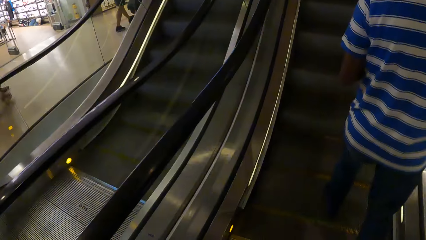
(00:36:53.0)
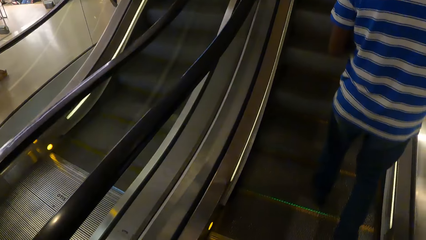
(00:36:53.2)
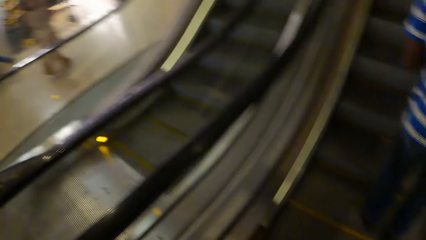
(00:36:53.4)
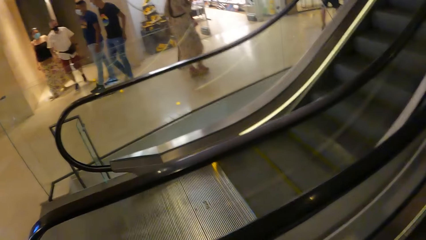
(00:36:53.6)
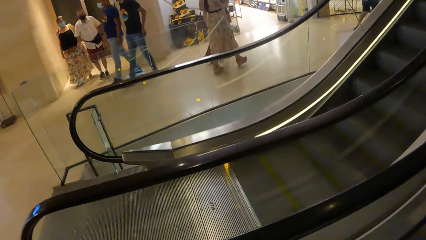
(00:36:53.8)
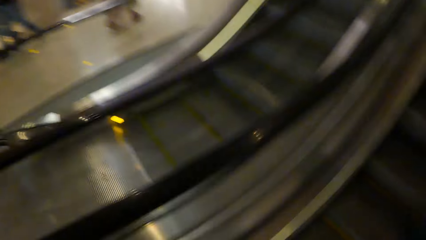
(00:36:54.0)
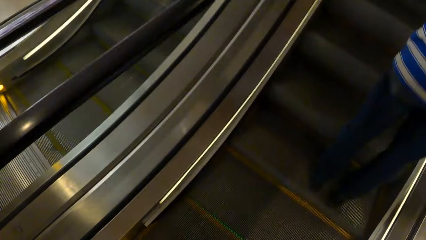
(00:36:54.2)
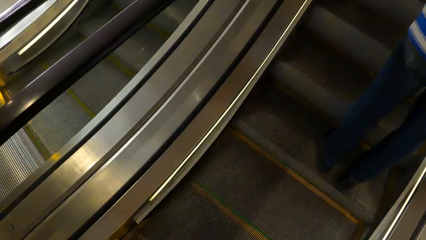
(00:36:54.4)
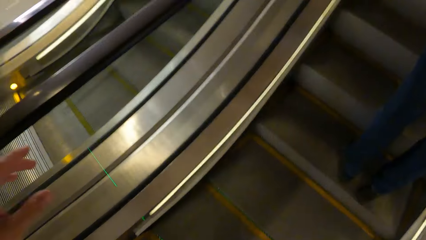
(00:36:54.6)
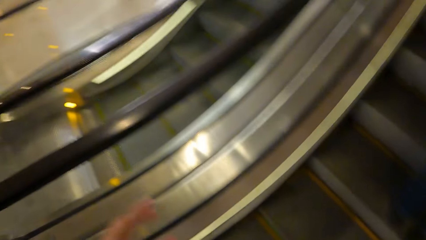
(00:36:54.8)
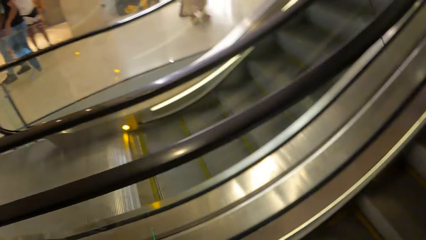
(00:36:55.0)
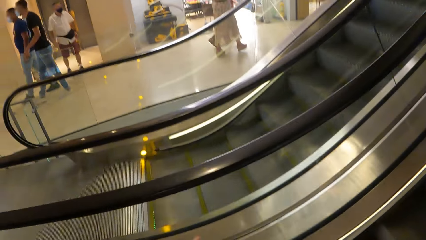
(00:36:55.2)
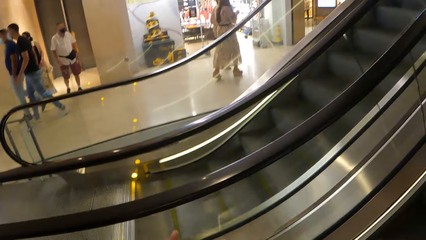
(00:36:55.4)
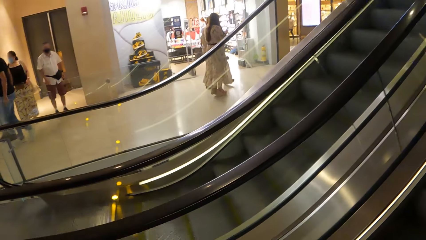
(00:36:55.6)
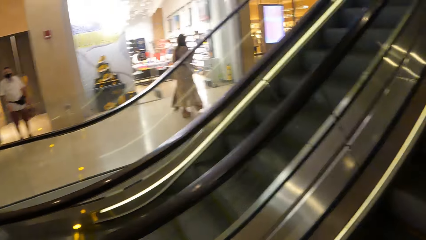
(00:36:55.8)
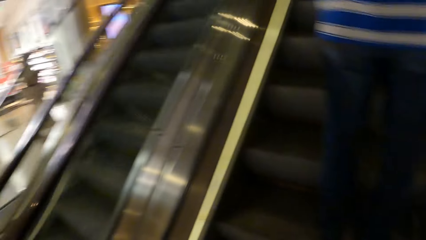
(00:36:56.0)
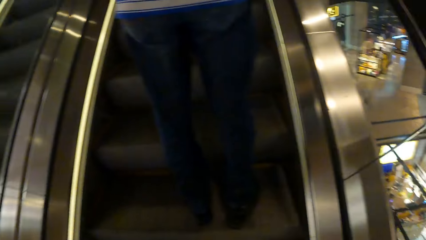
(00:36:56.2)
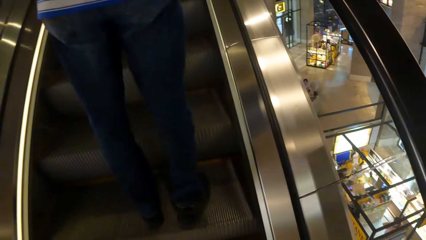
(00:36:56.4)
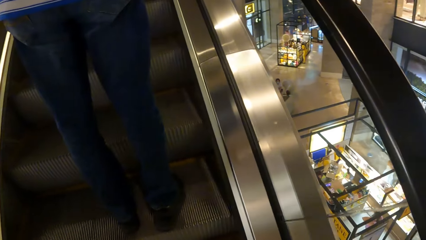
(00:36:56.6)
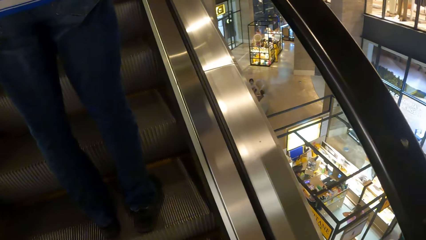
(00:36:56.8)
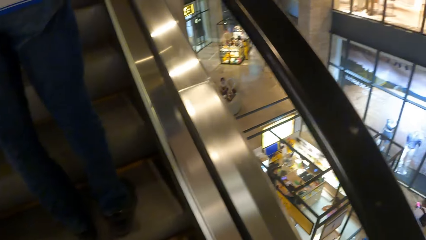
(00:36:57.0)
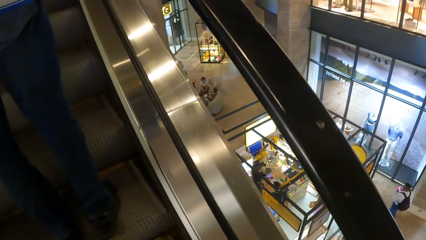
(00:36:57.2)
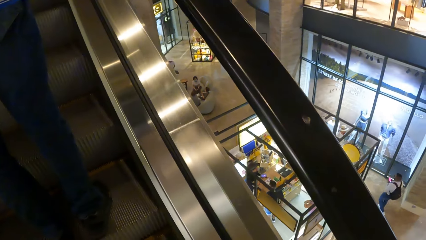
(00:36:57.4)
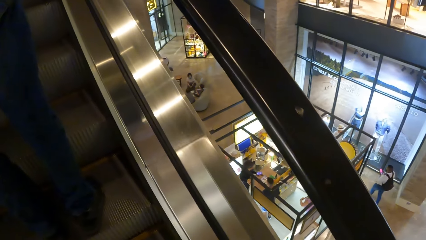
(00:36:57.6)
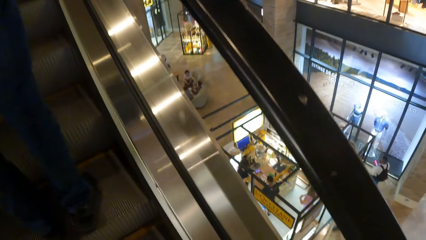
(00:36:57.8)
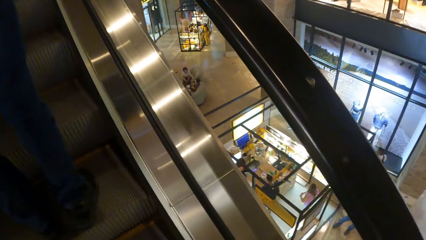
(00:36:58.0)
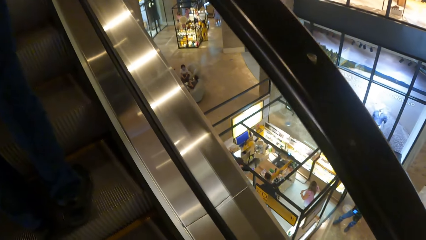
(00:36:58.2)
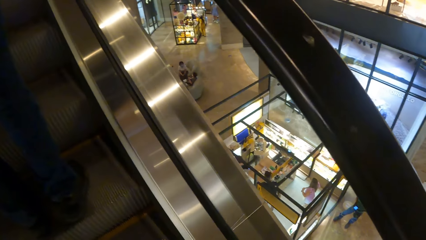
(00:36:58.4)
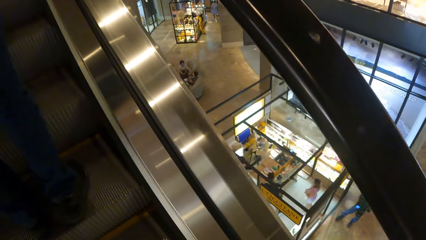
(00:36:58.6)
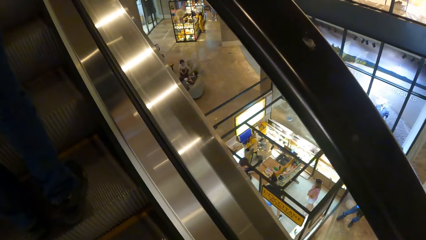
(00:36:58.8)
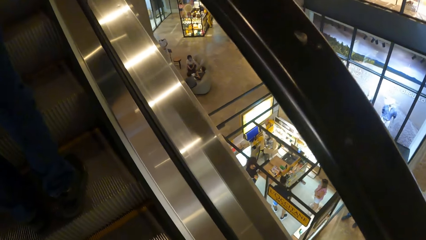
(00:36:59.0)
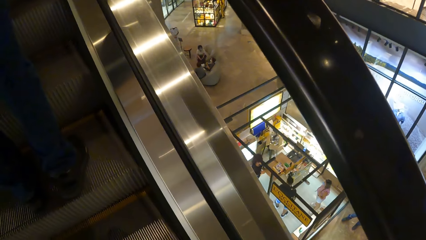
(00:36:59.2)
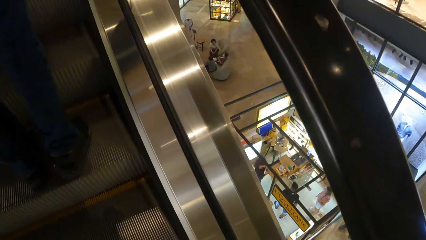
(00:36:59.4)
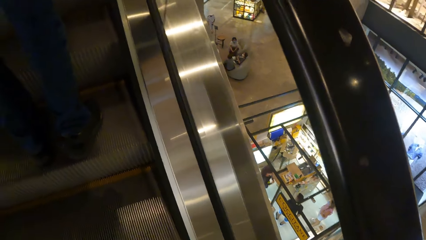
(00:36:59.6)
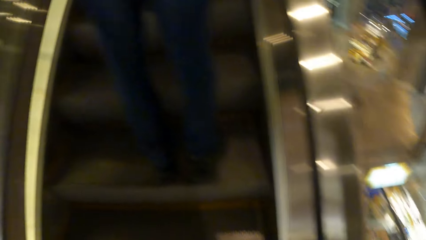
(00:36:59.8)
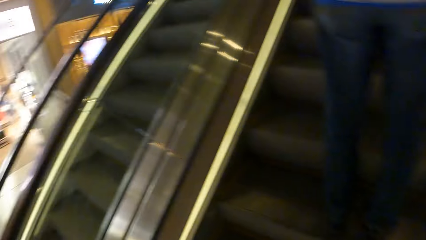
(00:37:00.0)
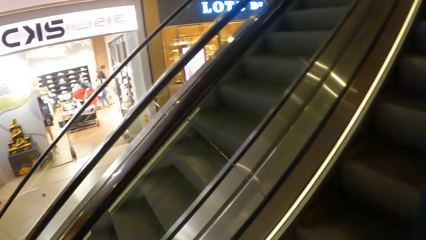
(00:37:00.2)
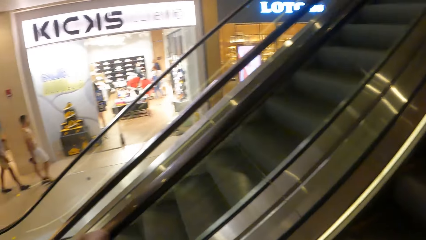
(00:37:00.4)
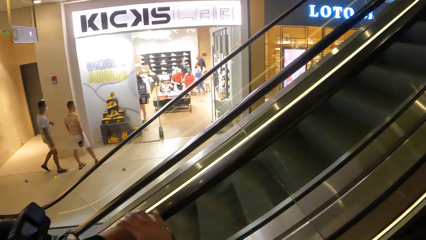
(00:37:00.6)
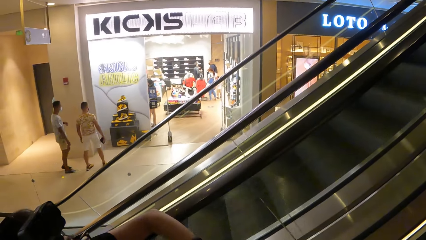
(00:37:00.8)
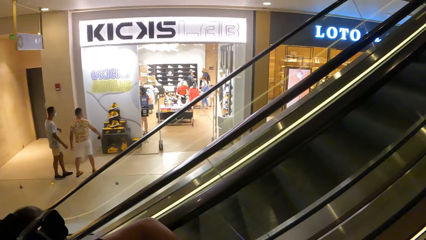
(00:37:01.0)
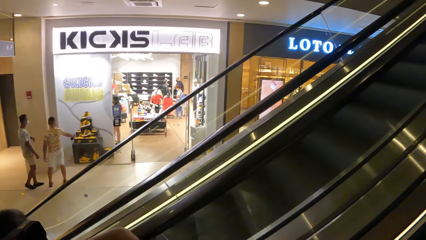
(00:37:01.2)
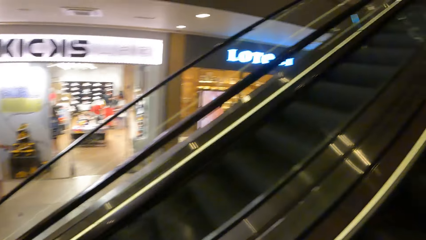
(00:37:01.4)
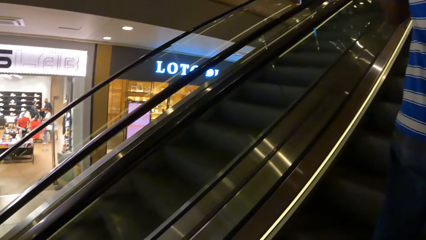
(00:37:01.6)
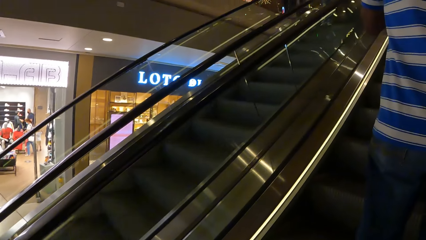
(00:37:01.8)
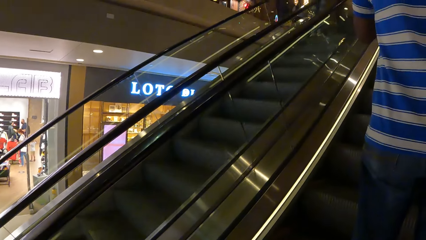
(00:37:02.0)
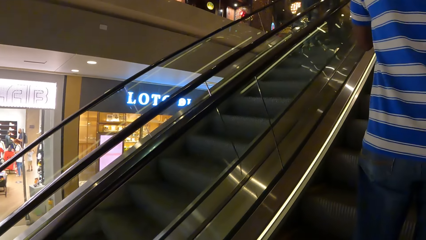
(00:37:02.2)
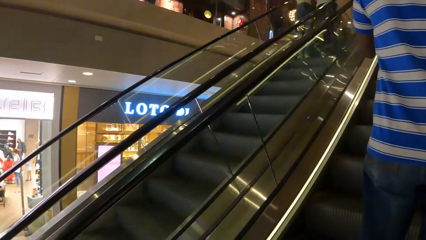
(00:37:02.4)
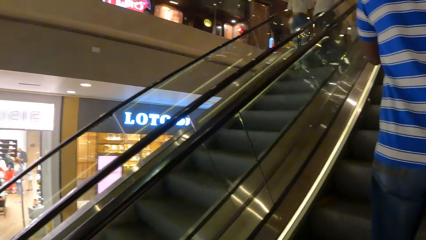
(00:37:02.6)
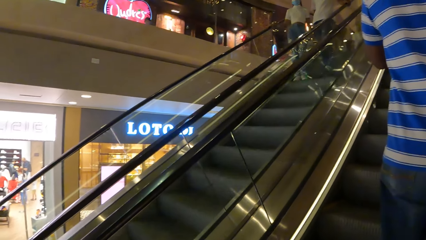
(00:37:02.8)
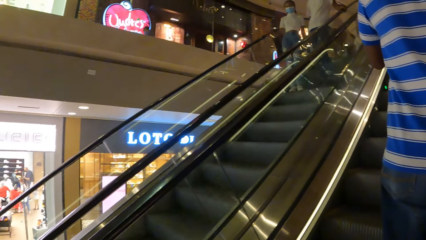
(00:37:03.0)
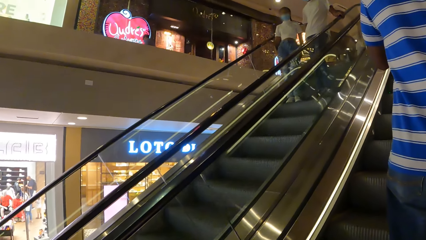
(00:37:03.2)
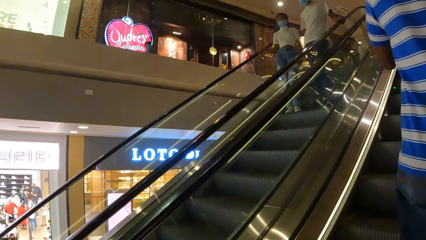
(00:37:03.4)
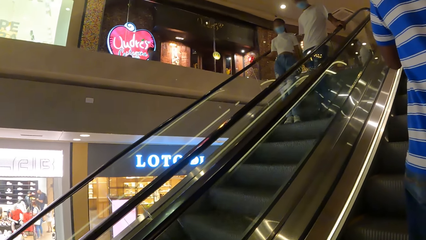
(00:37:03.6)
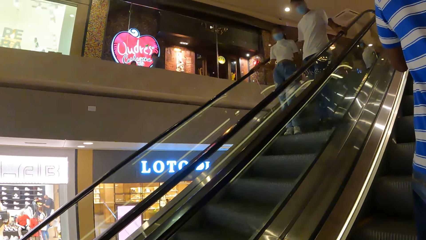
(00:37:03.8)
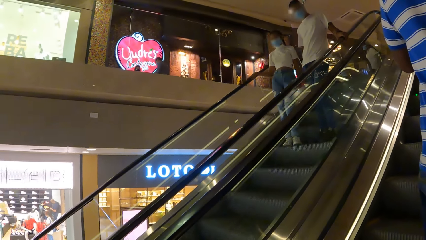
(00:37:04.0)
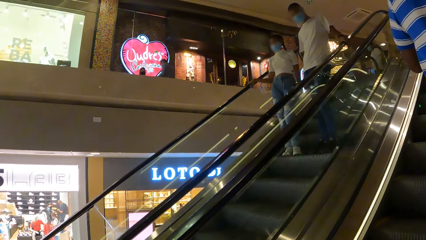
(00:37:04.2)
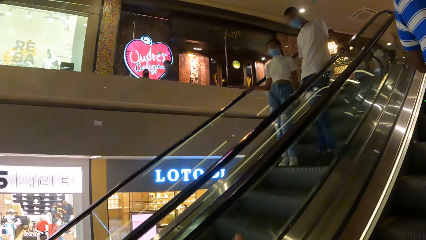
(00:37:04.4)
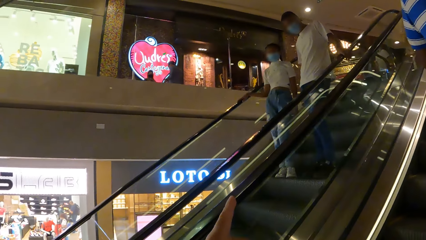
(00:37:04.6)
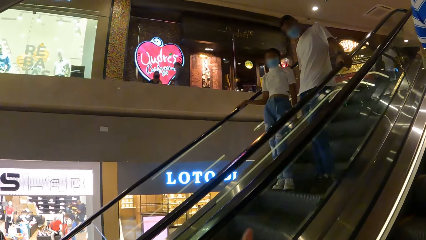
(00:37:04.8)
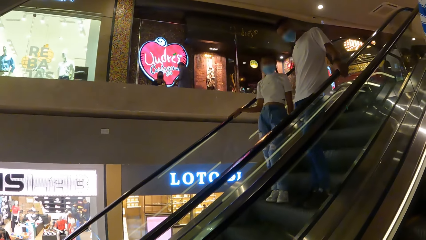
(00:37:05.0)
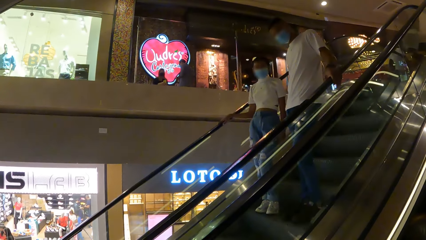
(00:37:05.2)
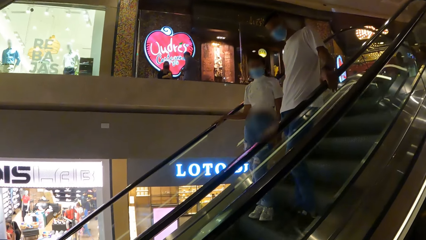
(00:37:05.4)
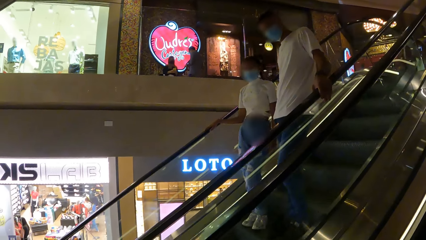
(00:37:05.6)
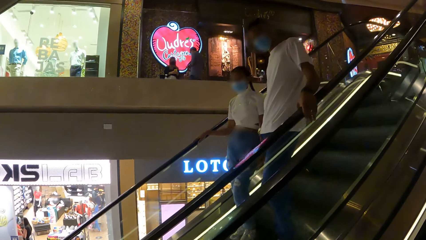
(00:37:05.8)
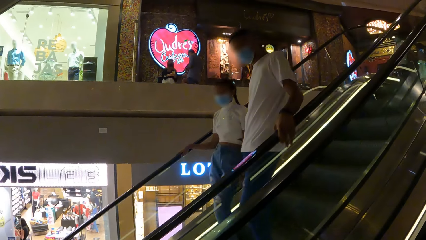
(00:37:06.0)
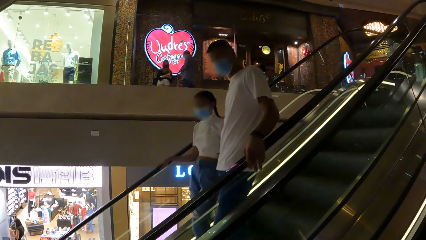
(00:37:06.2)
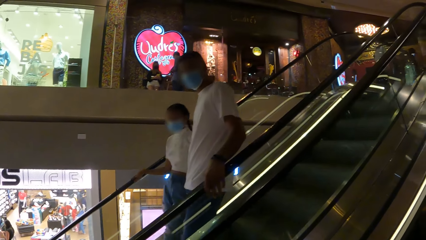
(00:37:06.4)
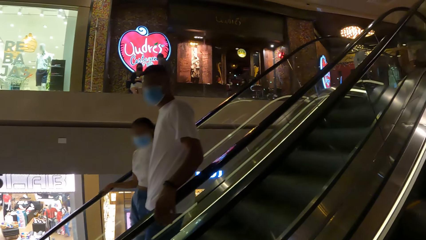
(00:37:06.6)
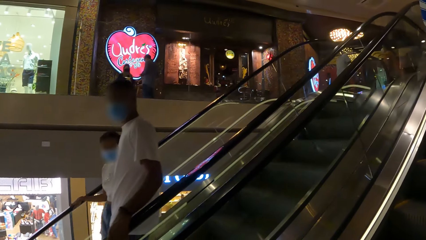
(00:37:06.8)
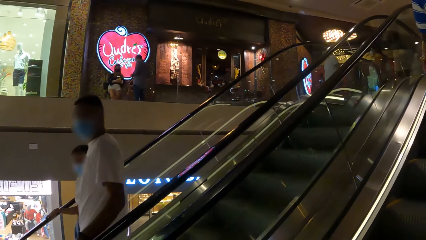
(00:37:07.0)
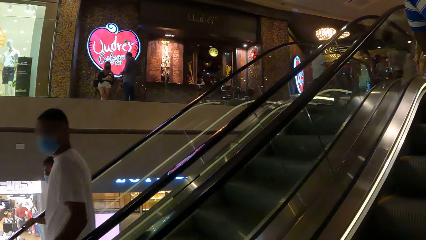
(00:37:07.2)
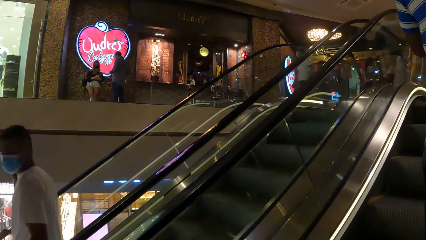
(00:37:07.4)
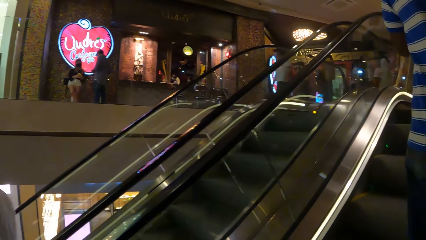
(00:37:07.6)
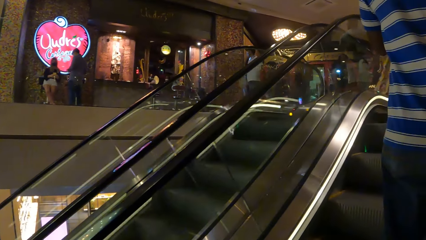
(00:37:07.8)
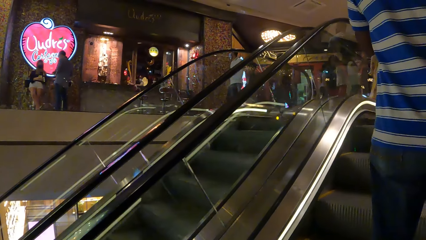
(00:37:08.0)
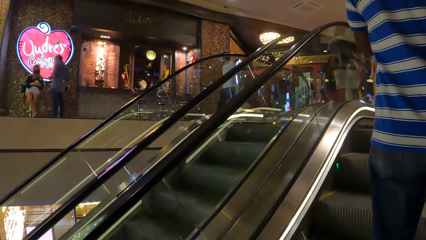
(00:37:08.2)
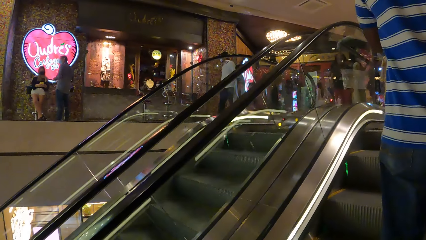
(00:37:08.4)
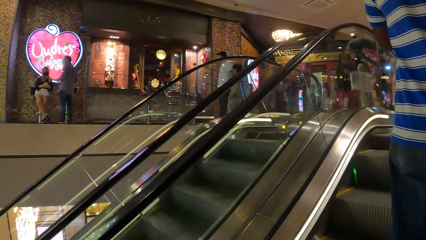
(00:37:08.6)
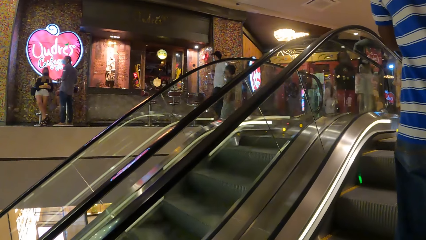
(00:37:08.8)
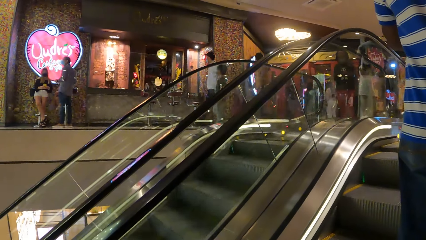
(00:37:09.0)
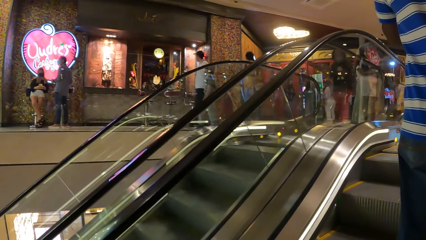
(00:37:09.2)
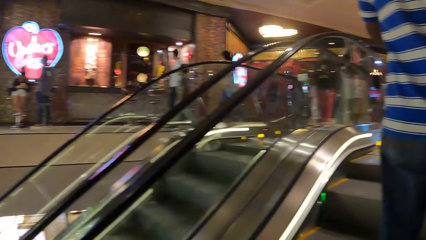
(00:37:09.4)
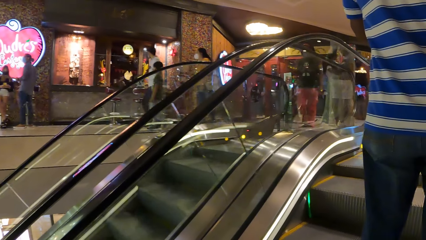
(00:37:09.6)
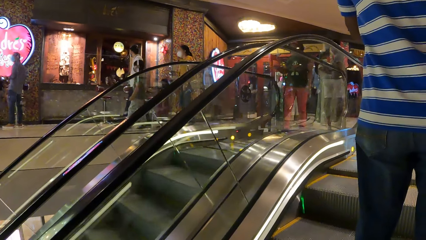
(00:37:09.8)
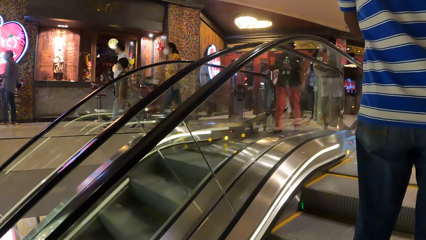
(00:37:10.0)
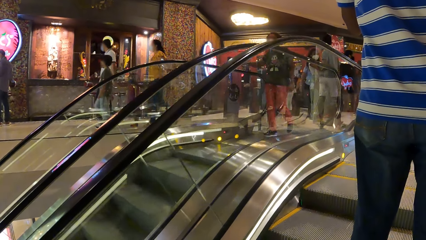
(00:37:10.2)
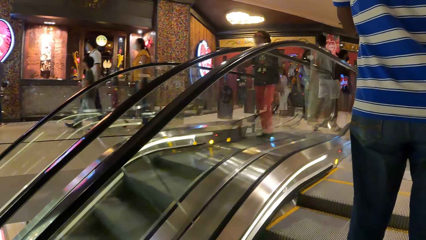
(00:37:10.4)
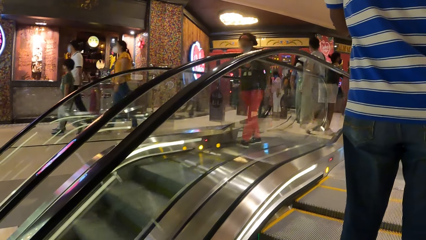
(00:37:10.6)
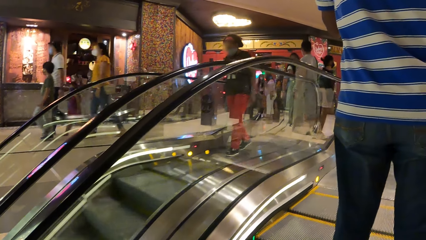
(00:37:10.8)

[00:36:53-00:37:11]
The camera wearer climbs the excavator. They board a lift. They look around.
